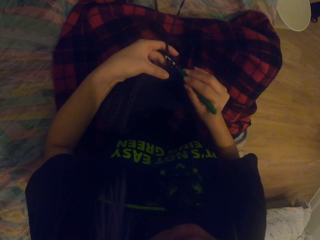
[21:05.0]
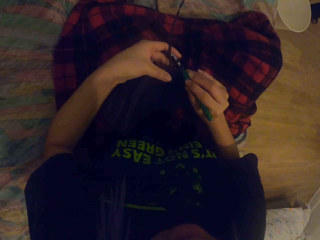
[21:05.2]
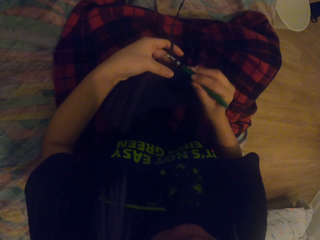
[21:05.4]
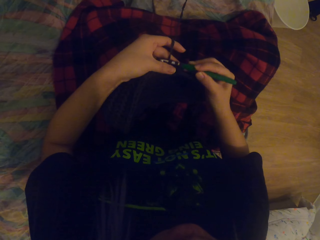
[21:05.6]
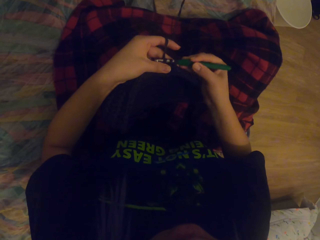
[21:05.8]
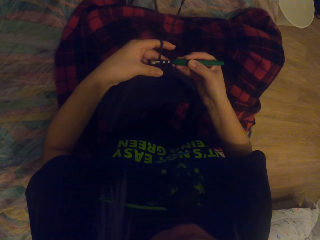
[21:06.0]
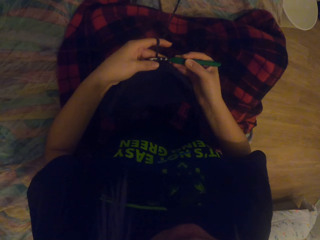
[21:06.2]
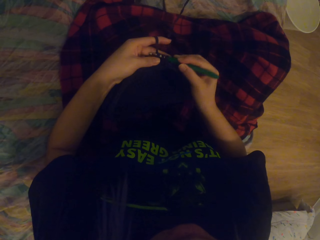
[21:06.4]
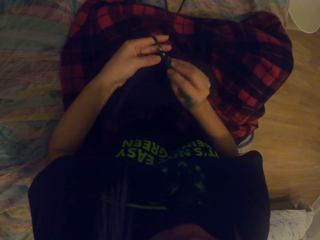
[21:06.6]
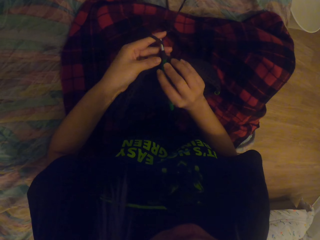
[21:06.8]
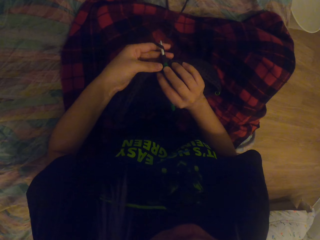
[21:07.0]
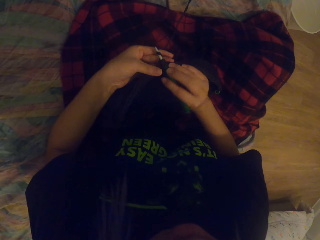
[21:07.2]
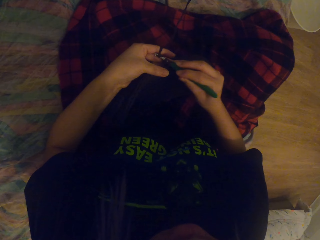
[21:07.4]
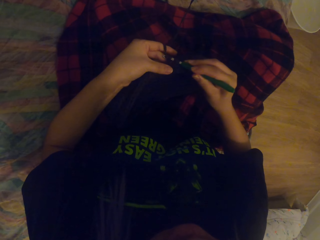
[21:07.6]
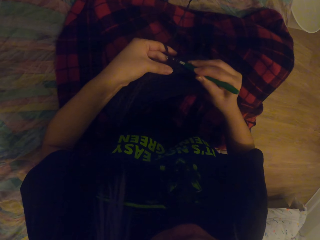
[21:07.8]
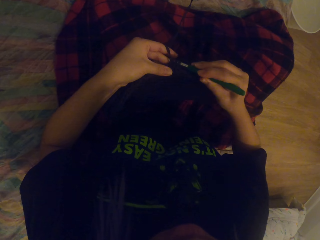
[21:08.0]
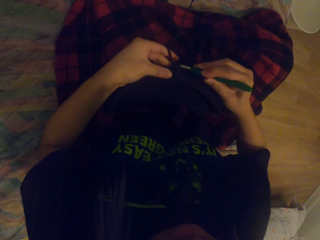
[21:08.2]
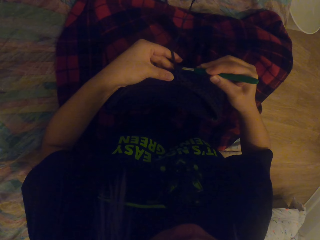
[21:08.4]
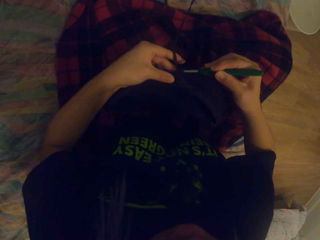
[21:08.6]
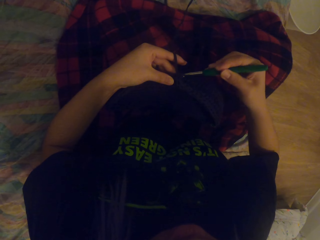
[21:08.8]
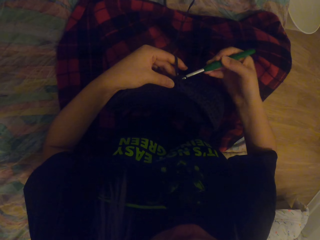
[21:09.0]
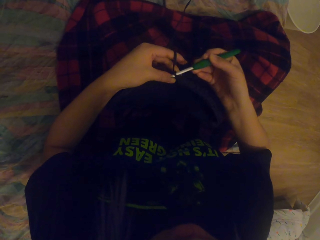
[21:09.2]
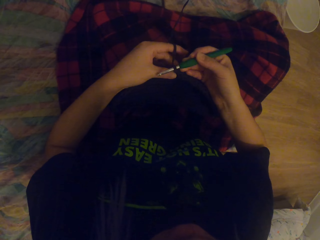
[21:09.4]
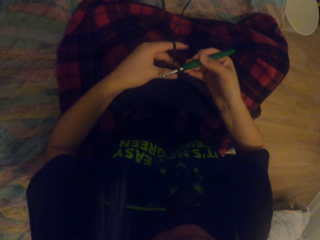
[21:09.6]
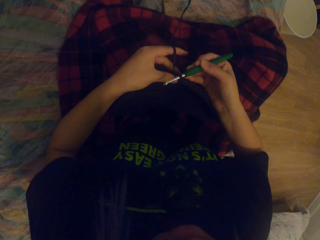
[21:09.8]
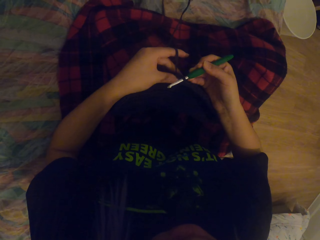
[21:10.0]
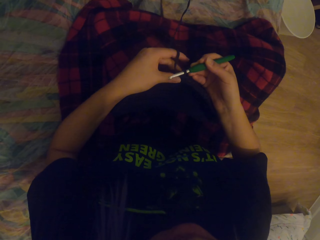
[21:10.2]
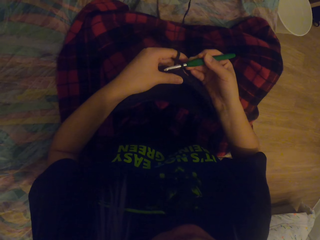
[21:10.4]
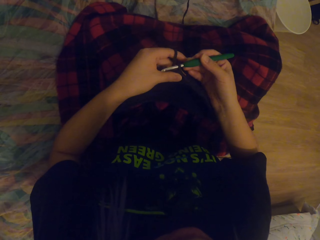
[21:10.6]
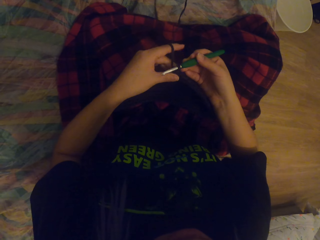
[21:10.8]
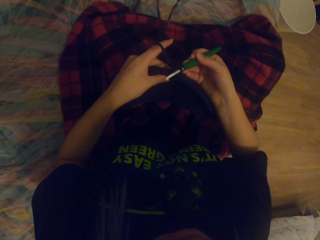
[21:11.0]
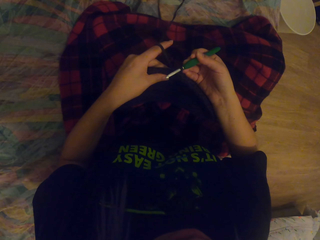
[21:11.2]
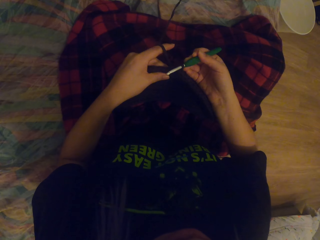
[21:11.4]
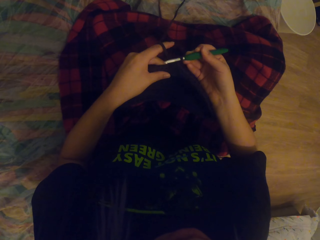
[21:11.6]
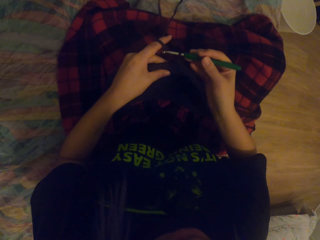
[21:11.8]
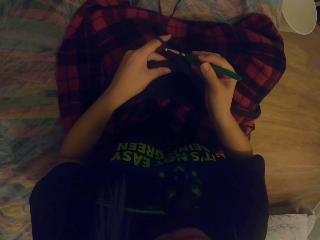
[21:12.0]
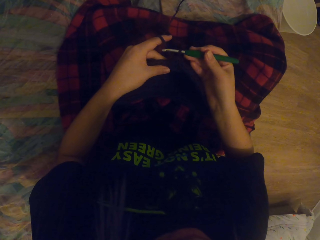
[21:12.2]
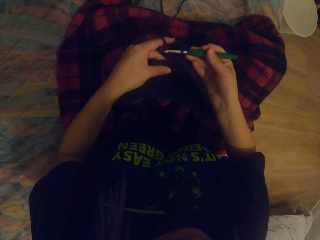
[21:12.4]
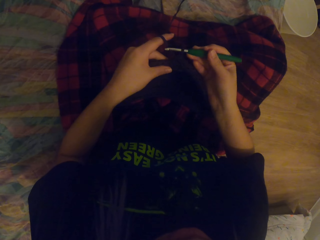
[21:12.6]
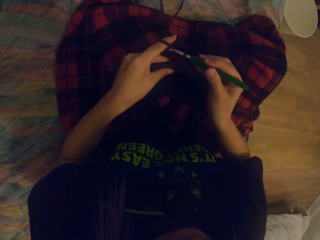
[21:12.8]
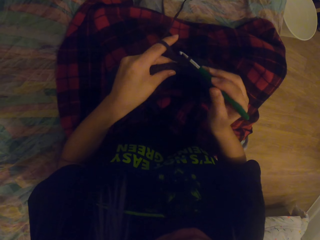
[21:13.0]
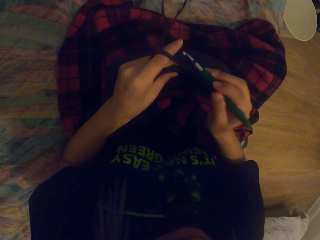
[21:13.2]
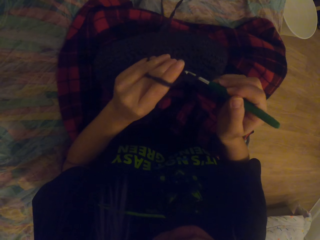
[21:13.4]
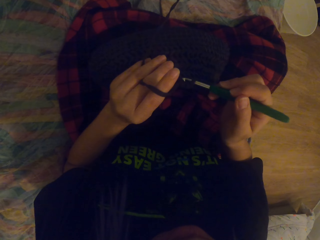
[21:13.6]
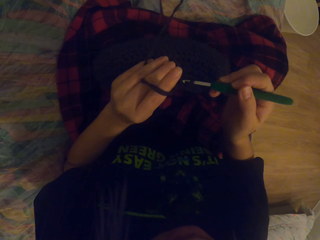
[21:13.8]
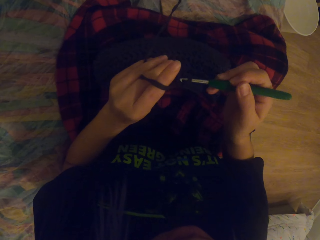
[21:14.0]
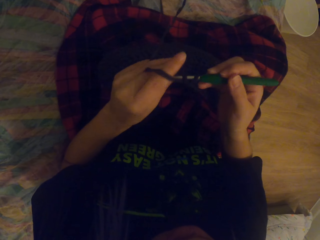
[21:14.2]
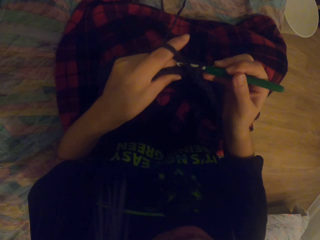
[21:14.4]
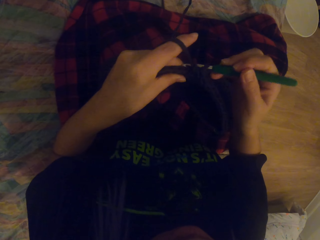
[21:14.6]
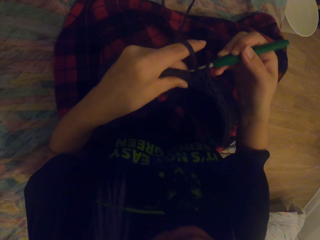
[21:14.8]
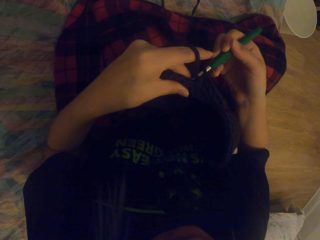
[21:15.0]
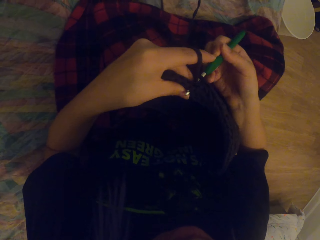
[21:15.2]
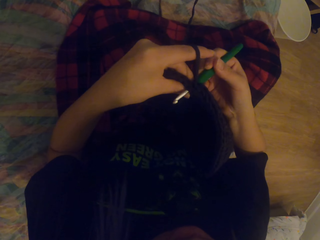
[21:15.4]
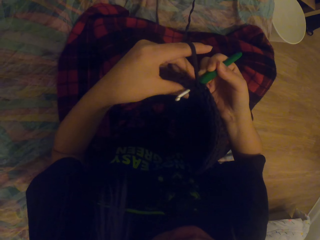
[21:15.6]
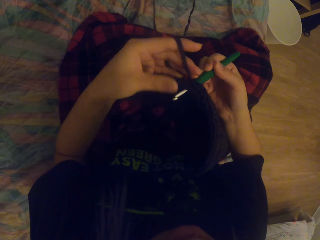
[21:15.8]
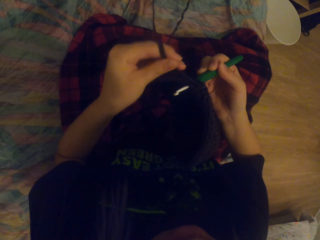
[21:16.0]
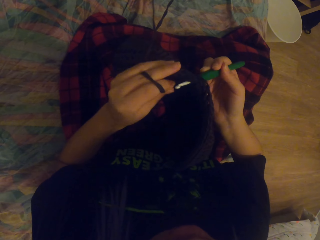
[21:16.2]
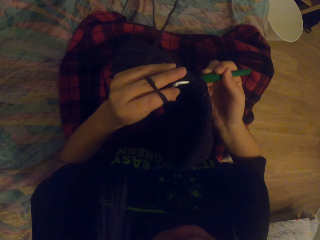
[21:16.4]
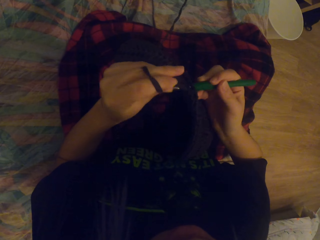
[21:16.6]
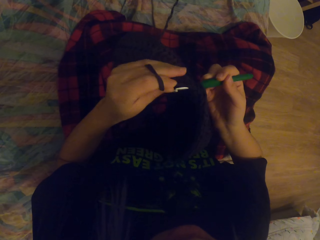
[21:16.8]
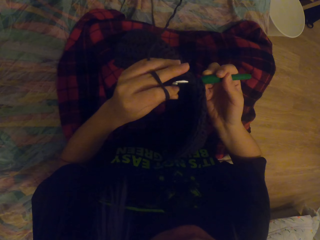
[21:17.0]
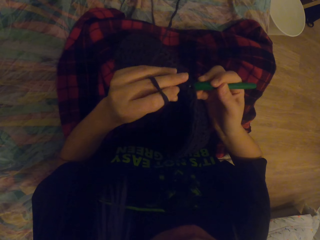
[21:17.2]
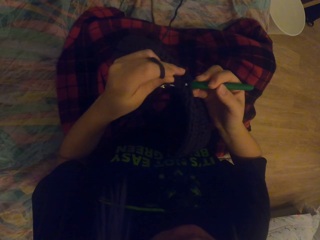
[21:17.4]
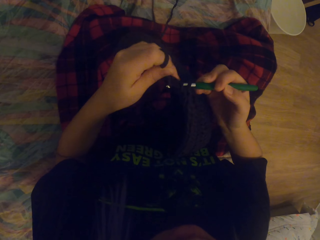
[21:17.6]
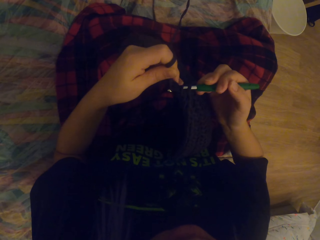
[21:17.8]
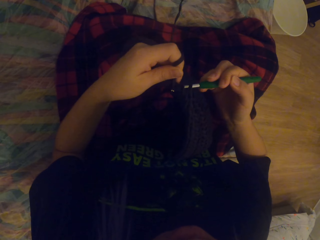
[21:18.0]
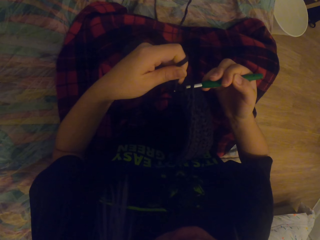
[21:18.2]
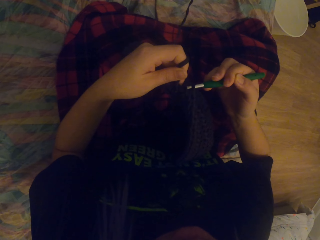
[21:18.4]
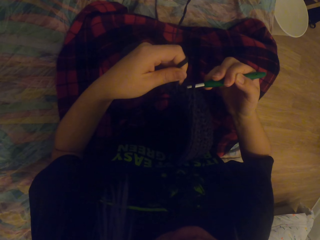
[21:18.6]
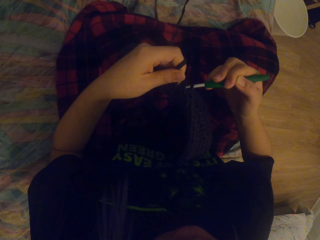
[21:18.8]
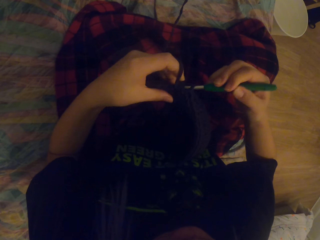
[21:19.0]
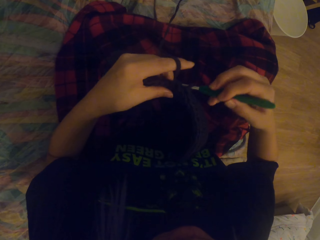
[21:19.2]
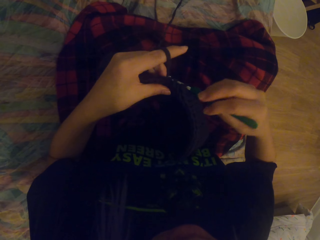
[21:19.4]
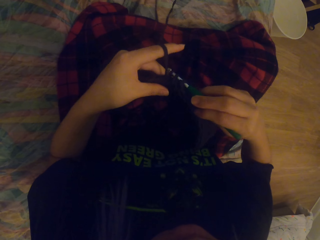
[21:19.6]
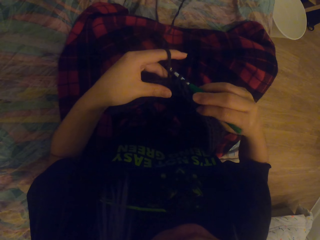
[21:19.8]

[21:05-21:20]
The camera wearer moves the hand. They turn the fabric. They knit the fabric with the needle. They roll the thread on the needle. They knit the fabric with the needle.

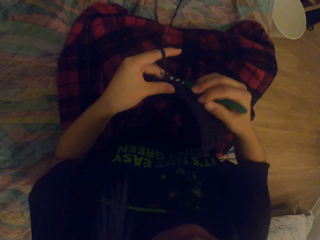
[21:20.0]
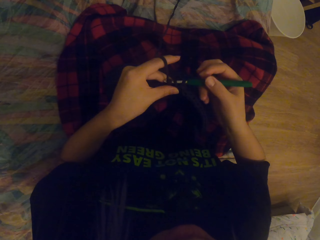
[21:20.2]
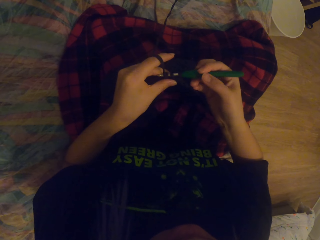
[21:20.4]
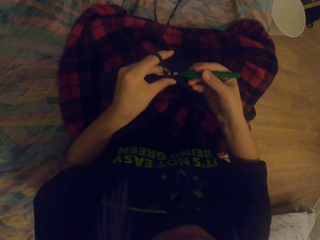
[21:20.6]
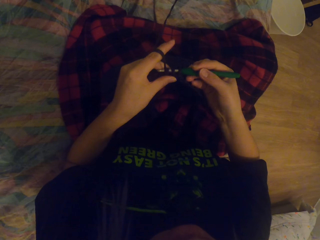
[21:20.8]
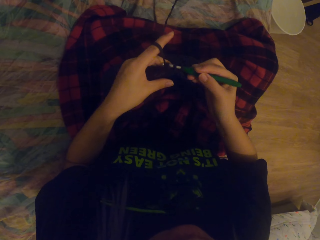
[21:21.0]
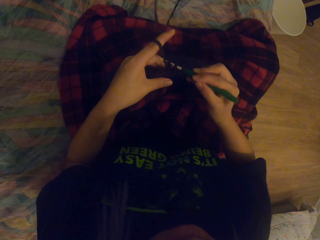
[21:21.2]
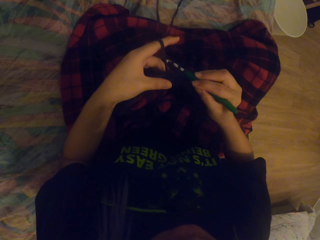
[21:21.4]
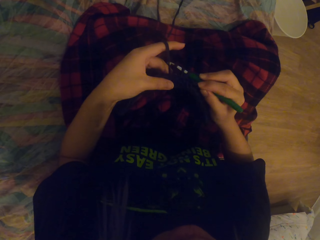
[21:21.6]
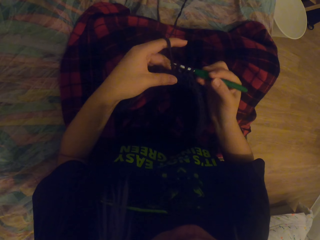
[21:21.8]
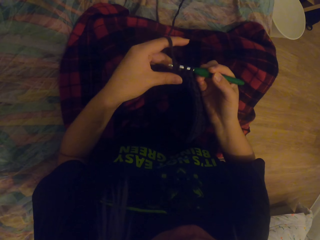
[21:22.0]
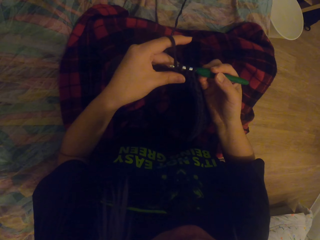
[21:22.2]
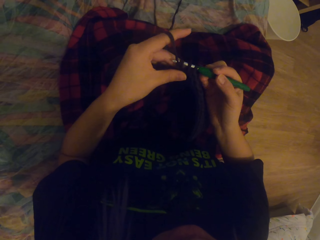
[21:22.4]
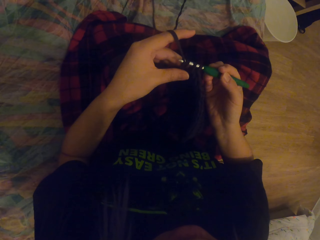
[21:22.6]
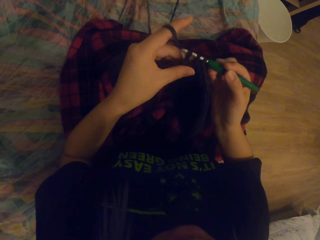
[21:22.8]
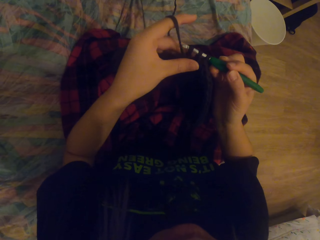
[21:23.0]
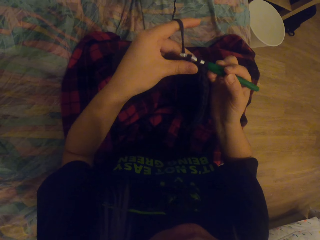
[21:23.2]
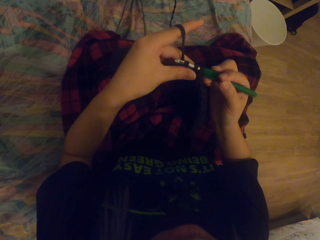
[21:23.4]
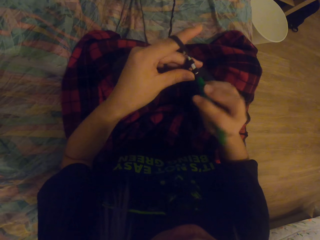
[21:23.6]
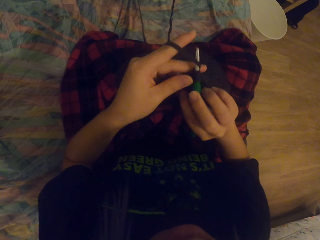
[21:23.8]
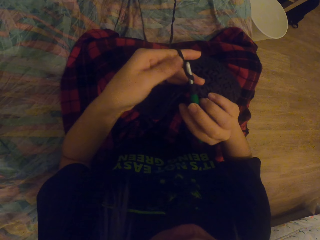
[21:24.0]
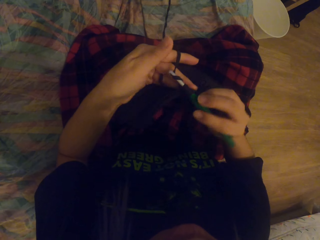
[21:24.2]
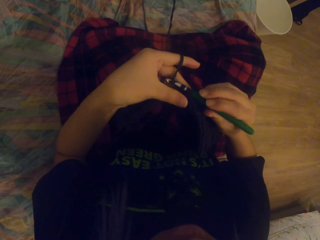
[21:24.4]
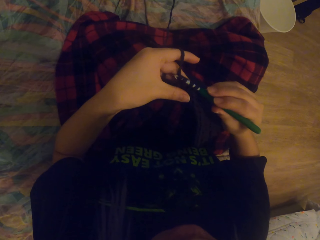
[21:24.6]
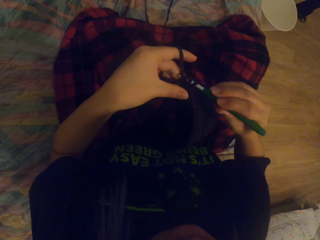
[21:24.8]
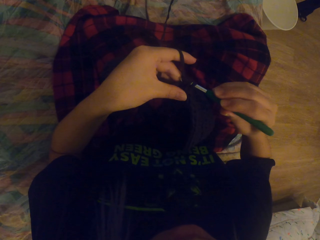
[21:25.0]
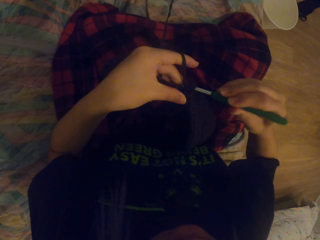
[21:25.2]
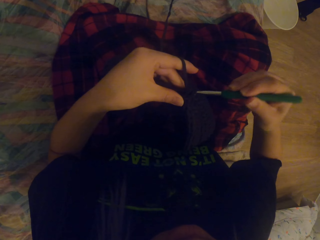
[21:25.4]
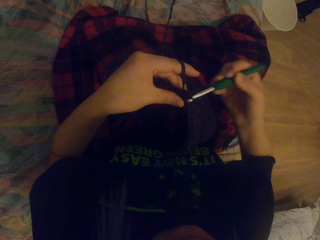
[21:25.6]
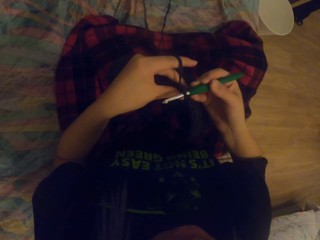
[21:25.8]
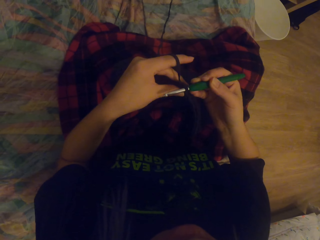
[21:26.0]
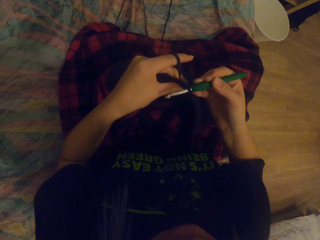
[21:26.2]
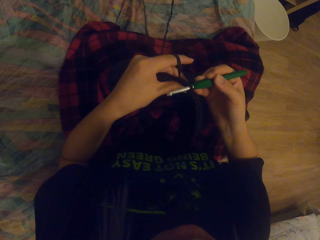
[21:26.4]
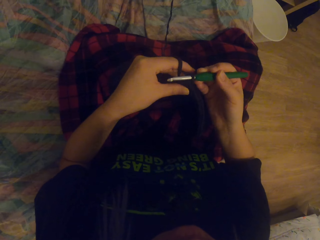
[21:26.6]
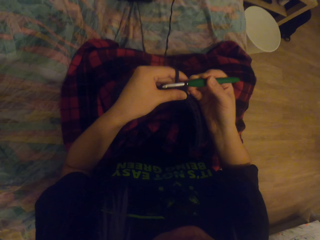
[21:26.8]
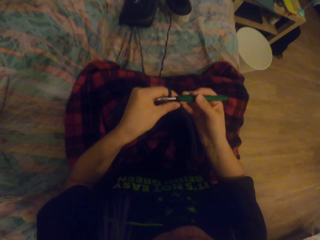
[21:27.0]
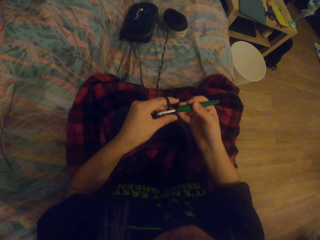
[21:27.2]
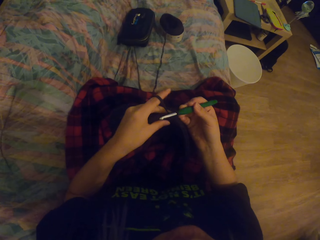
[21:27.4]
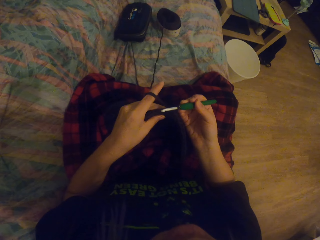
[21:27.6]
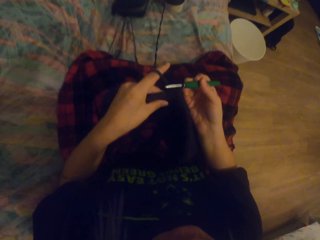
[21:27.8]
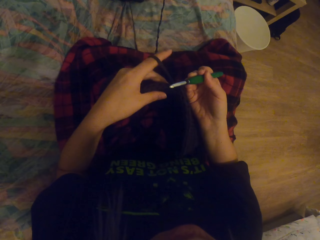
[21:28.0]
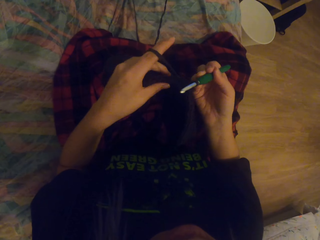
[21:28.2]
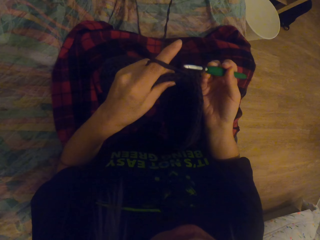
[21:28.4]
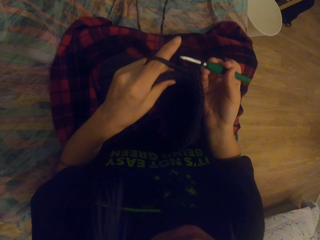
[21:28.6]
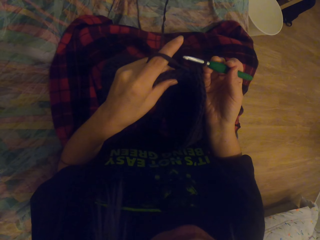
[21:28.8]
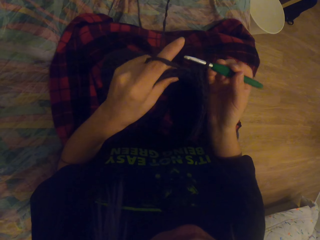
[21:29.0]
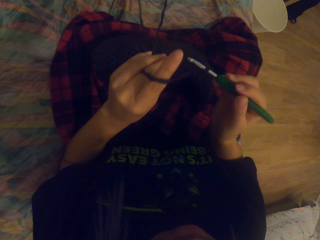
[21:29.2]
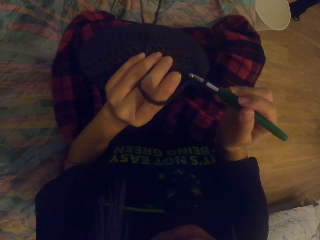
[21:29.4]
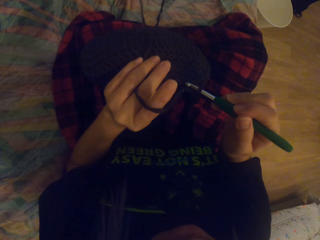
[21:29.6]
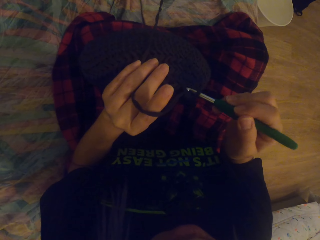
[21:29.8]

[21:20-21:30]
The camera wearer moves the fingers. They lift the fabric.
